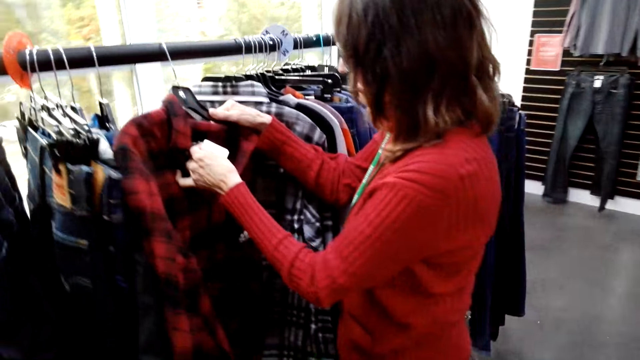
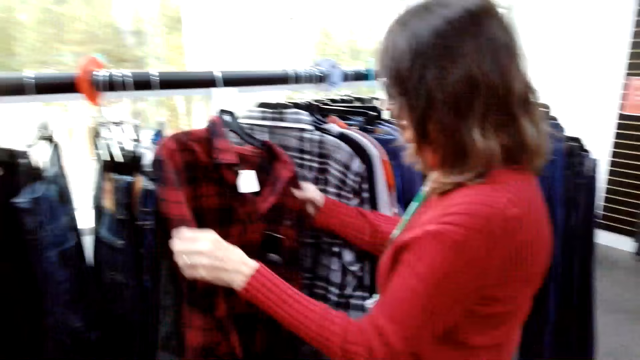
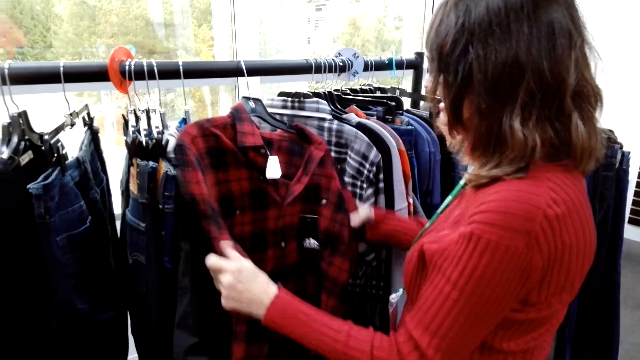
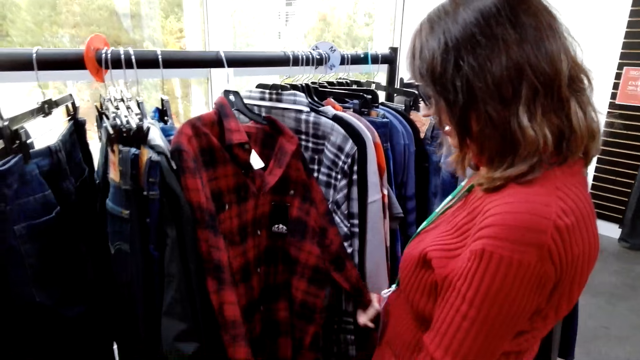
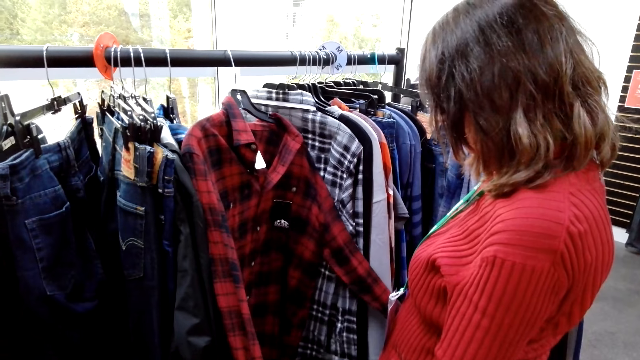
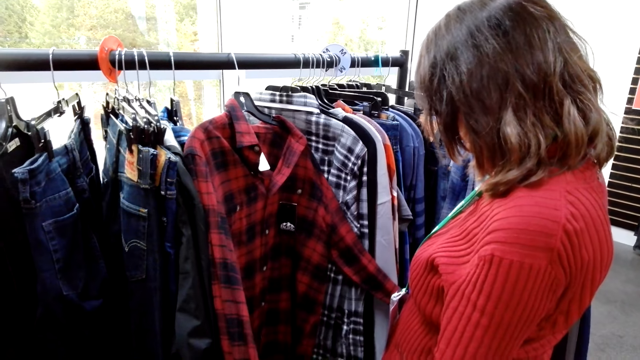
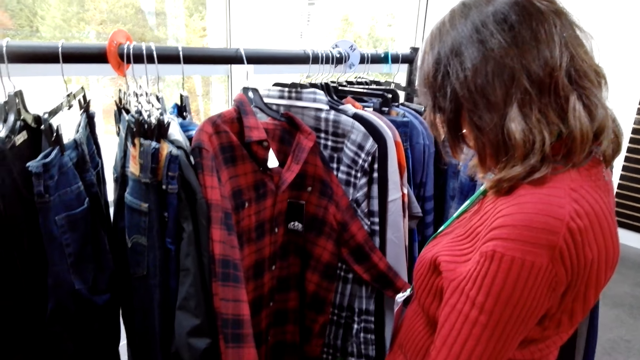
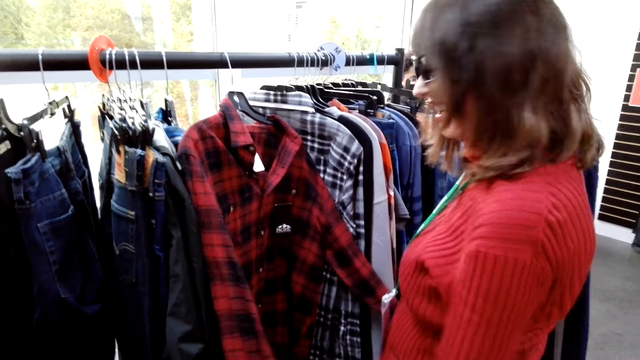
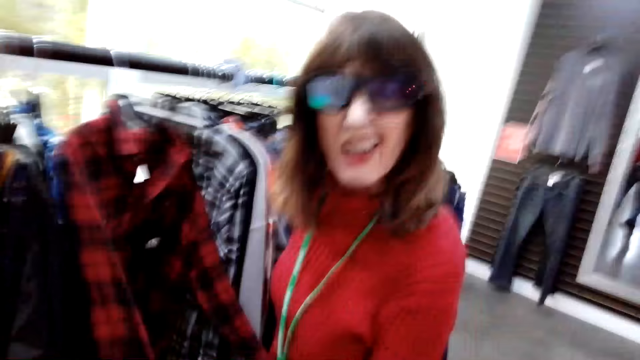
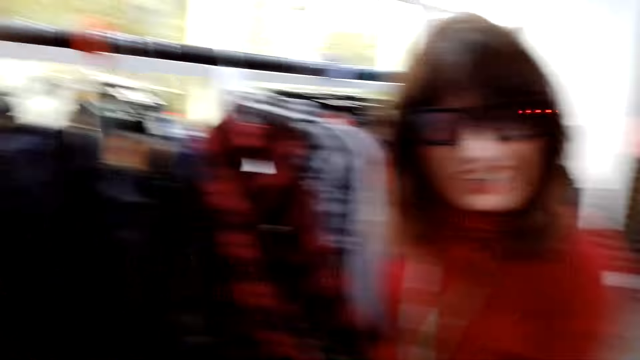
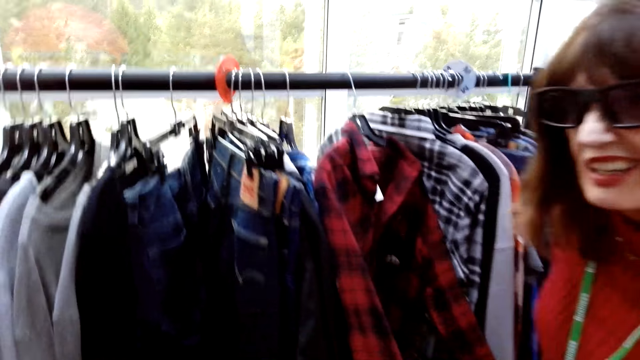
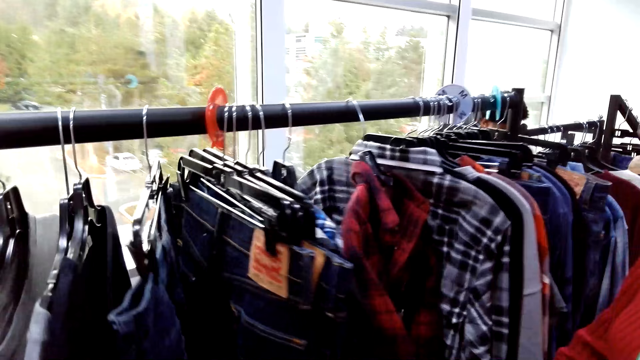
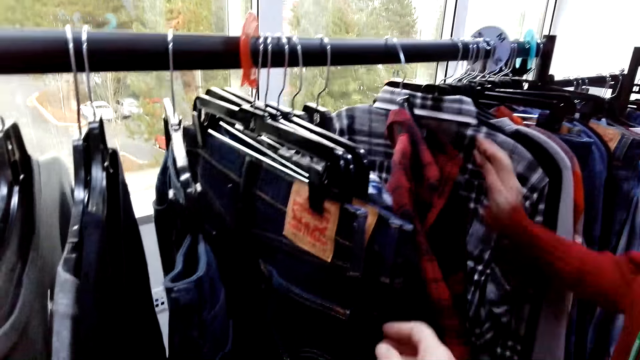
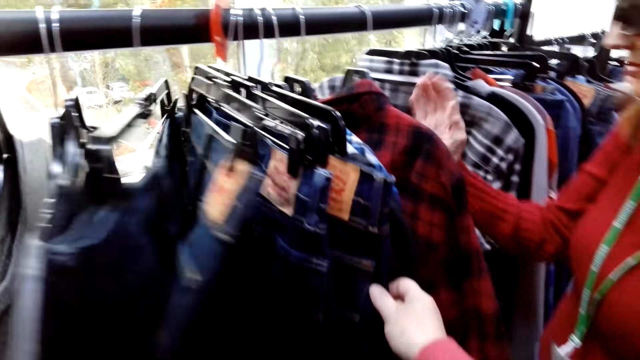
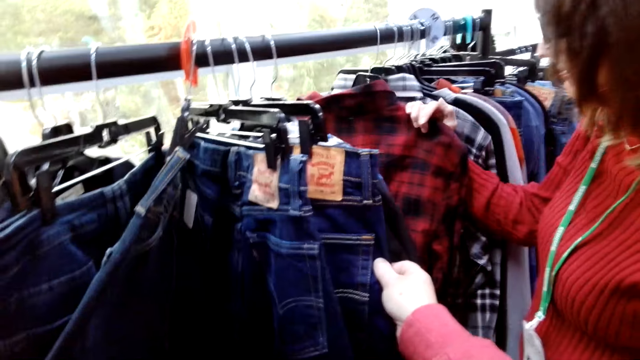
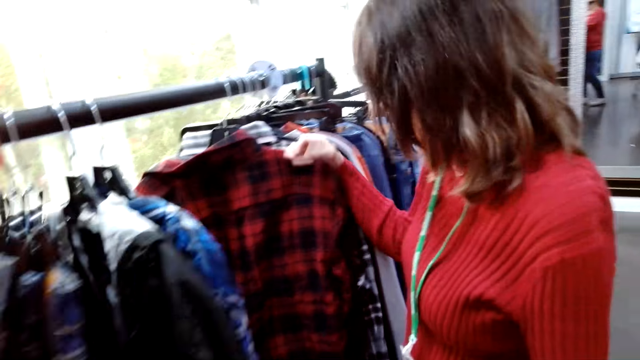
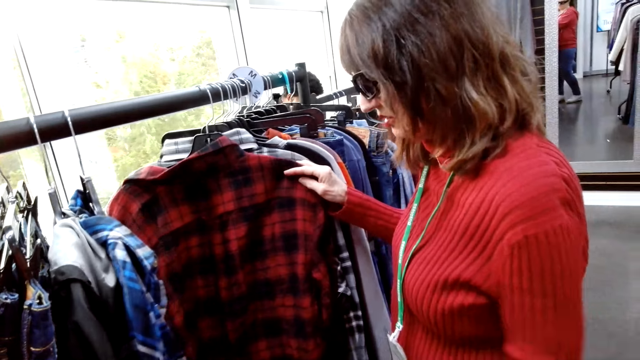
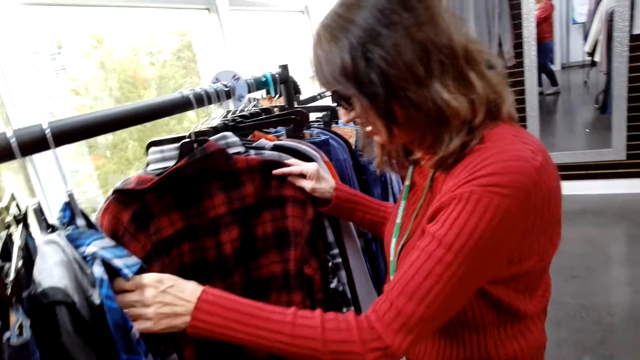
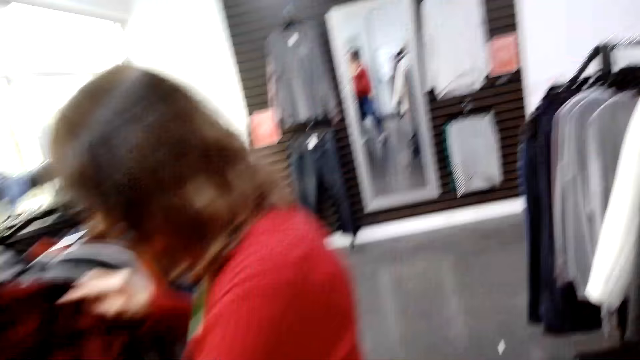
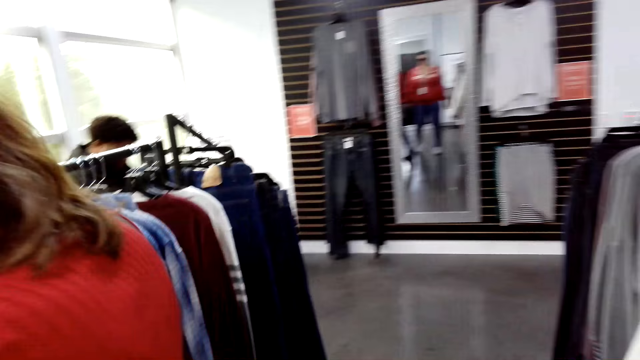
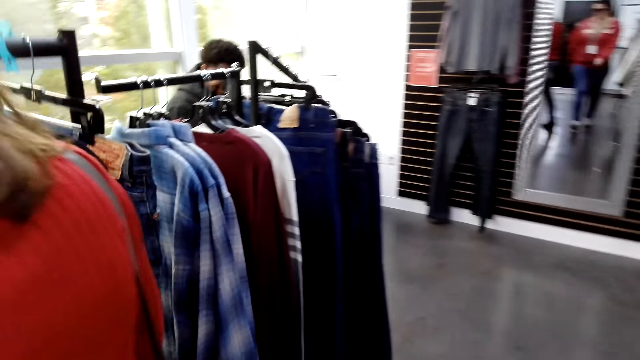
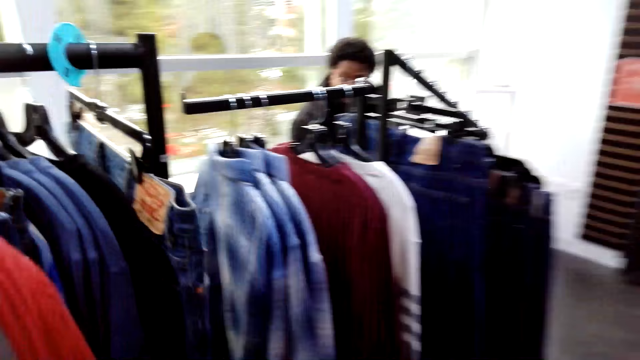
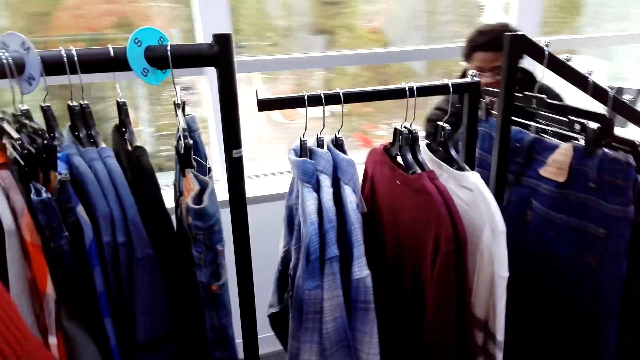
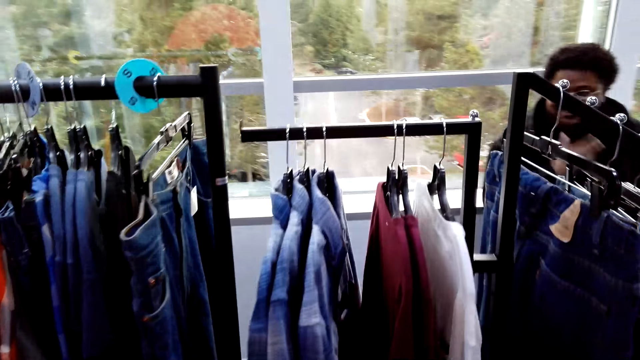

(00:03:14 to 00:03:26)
A woman checks clothes. The camera wearer converses with the woman. They talk to the woman. They check clothes. The woman checks clothes. The camera wearer converses with the woman and walks around the shop.

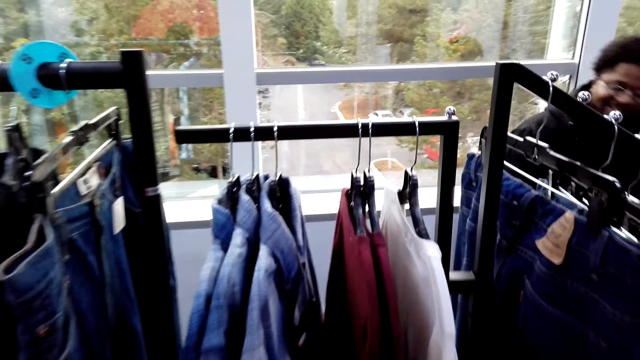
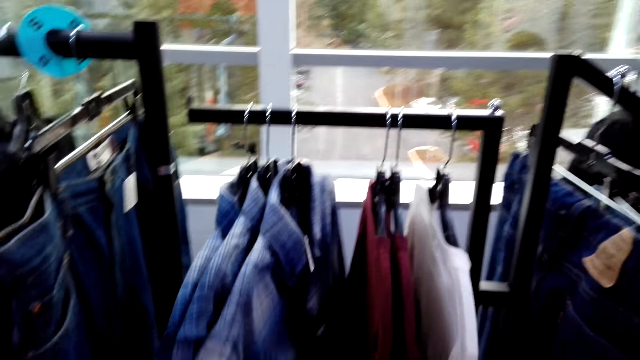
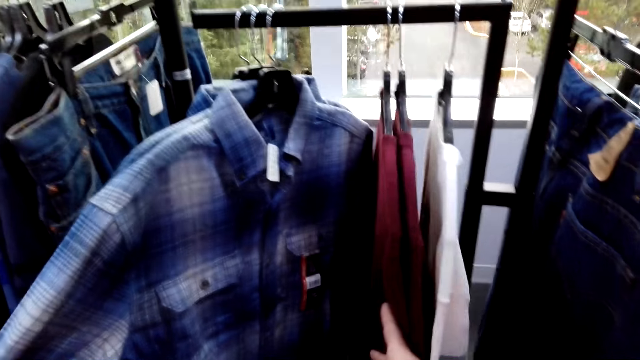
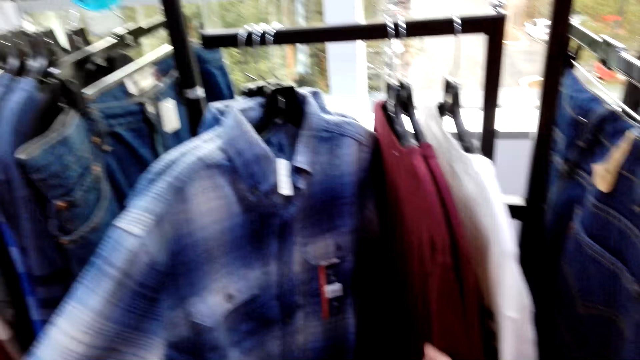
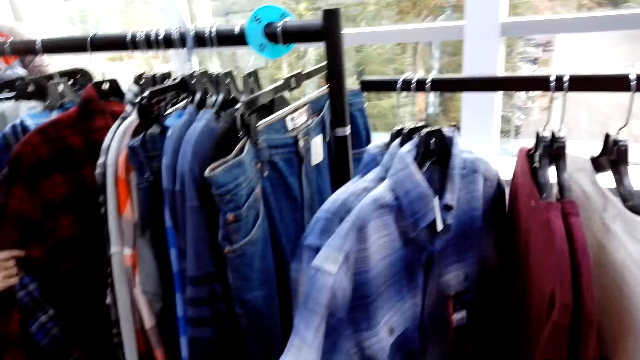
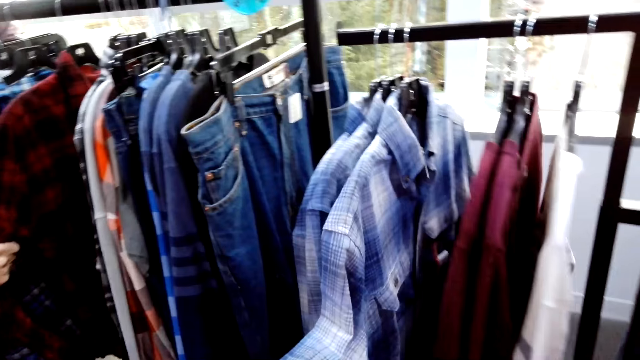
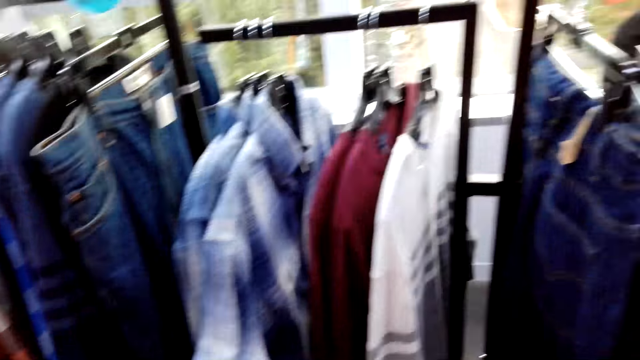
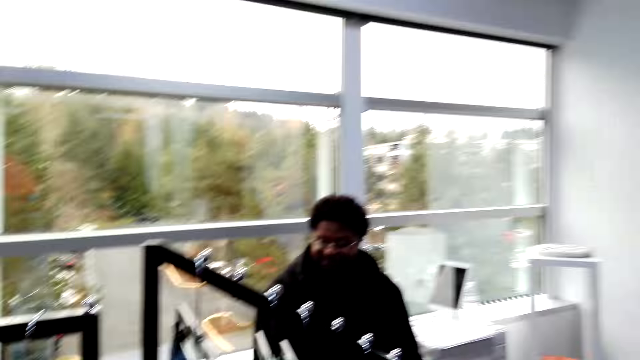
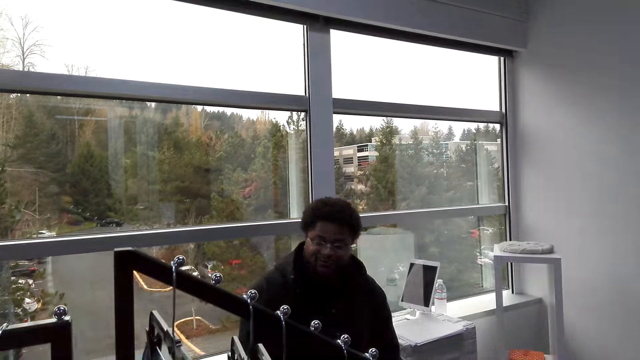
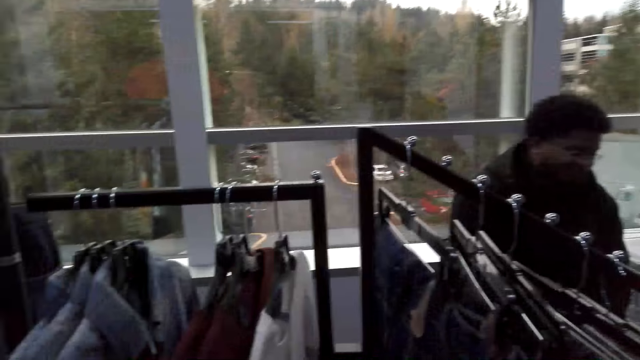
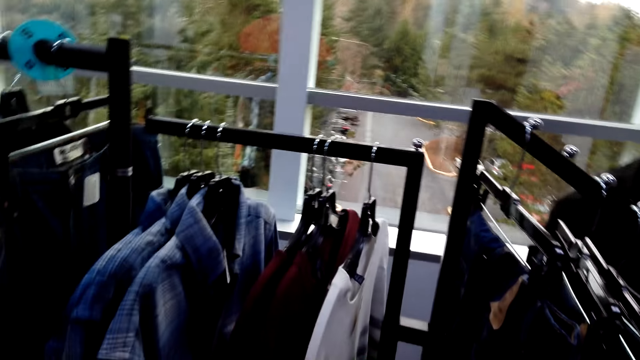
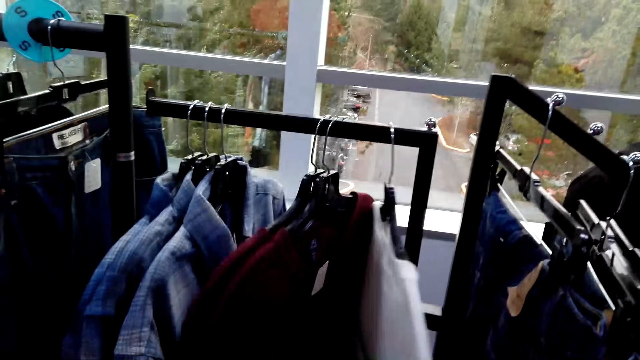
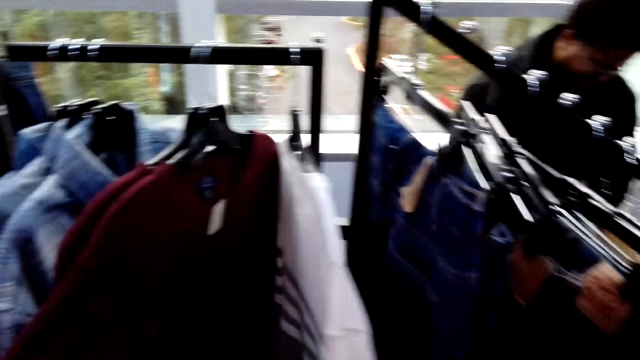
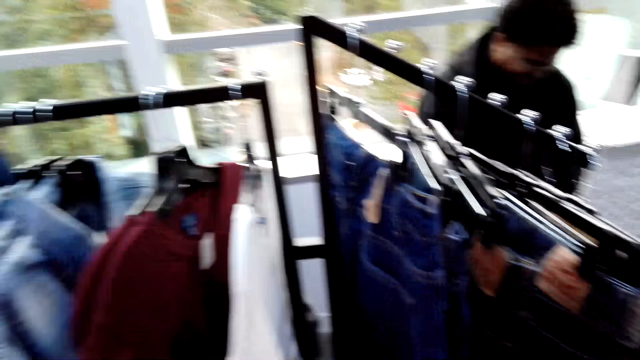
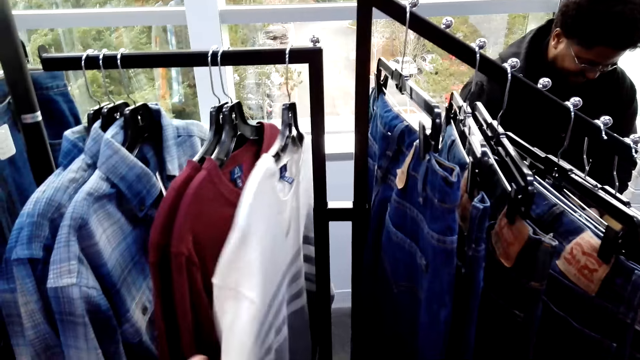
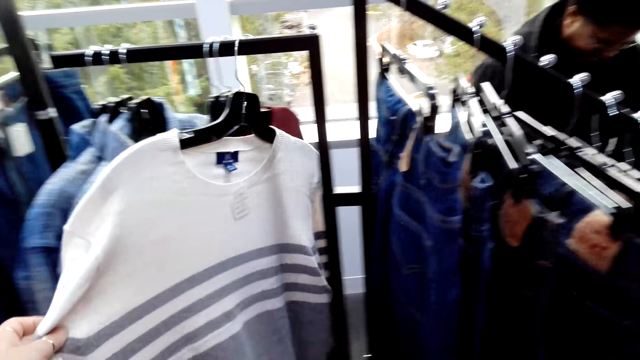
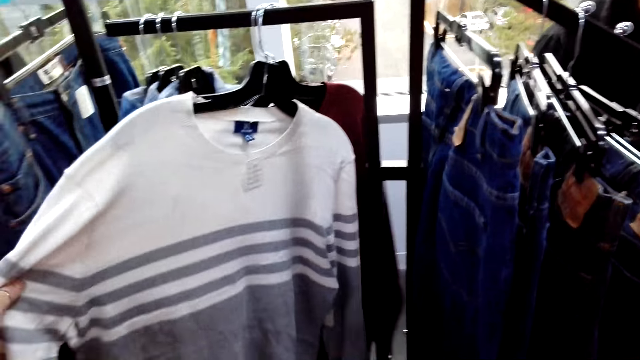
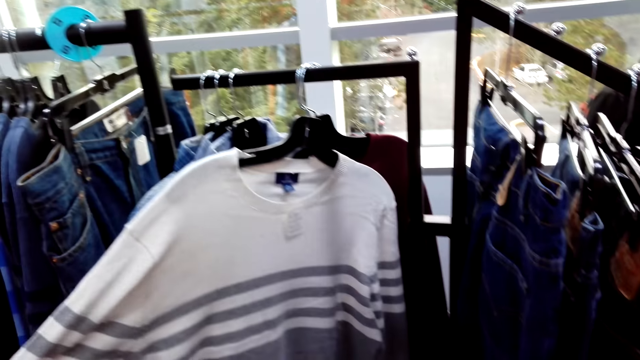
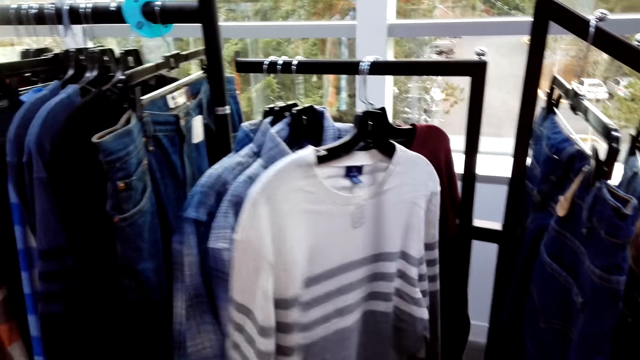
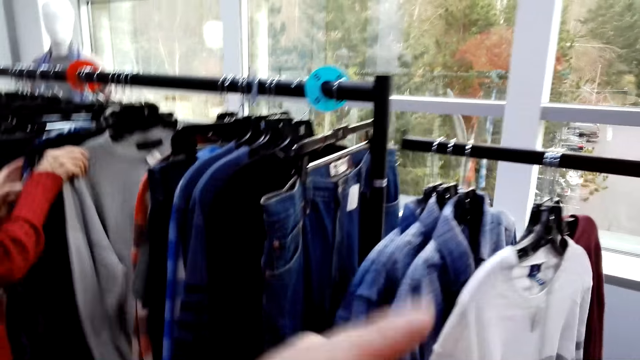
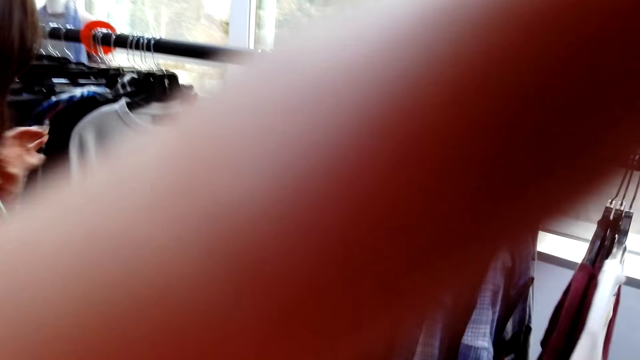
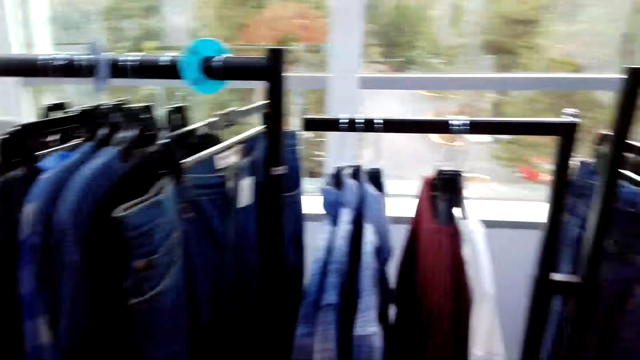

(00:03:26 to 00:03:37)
The camera wearer checks clothes and converses with a woman. A man sits on a chair. The camera wearer converses with the man. They check clothes. The woman checks clothes. The camera wearer holds a camera.
